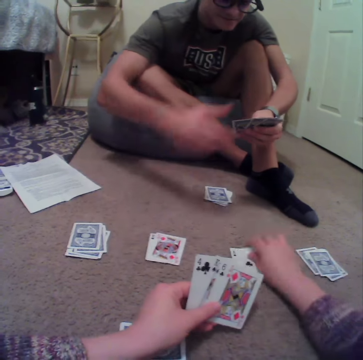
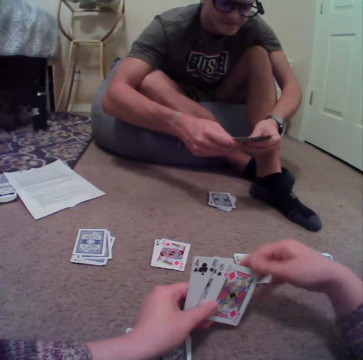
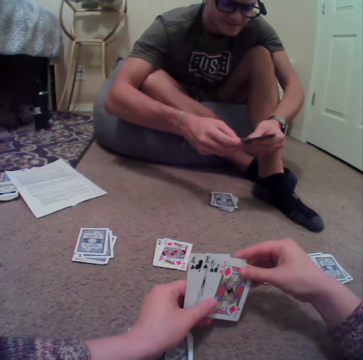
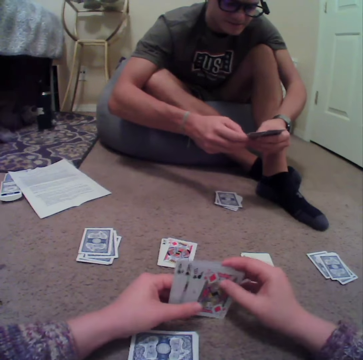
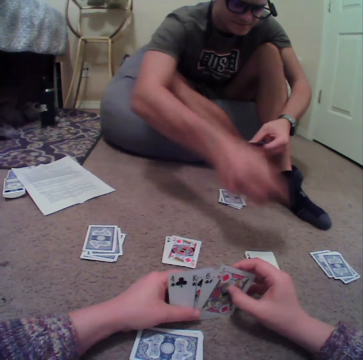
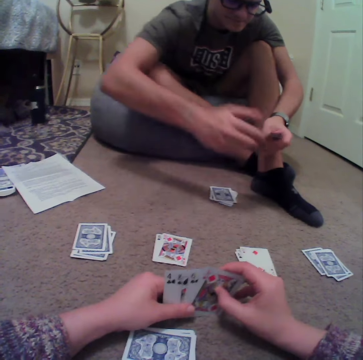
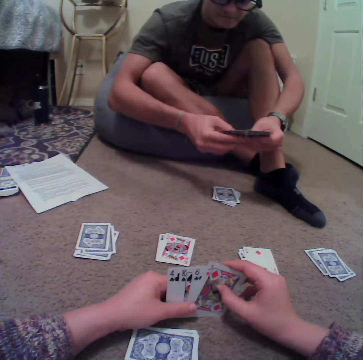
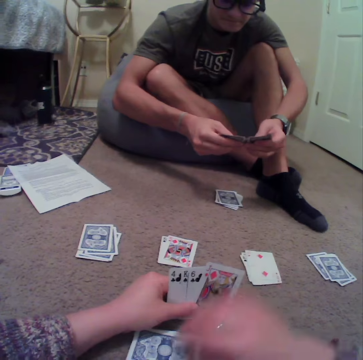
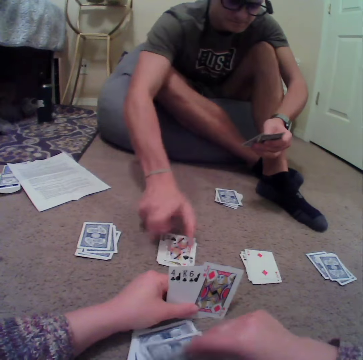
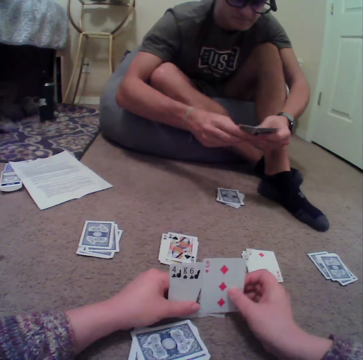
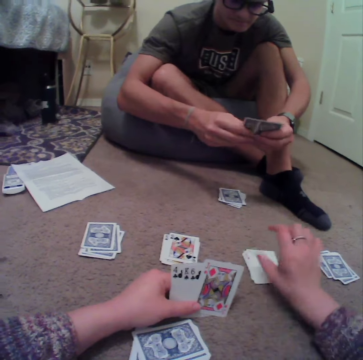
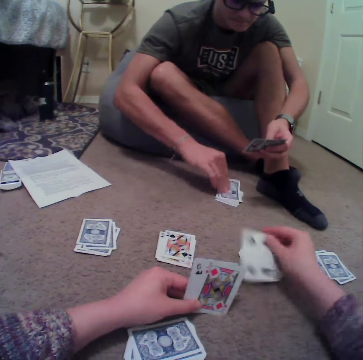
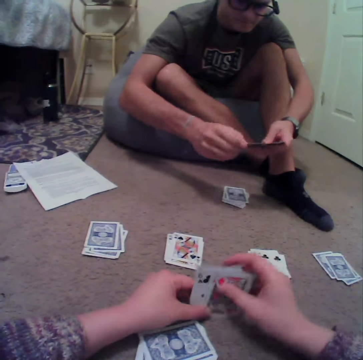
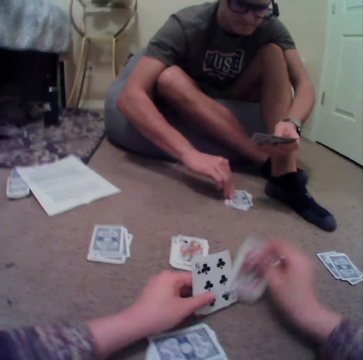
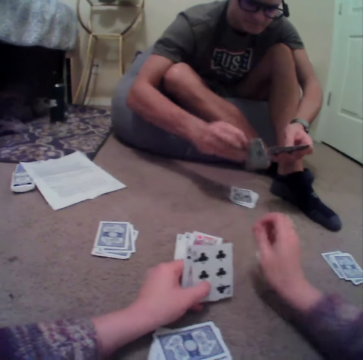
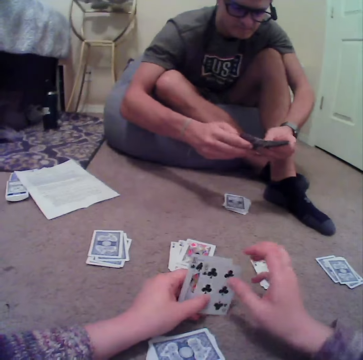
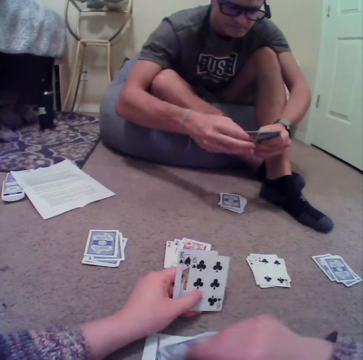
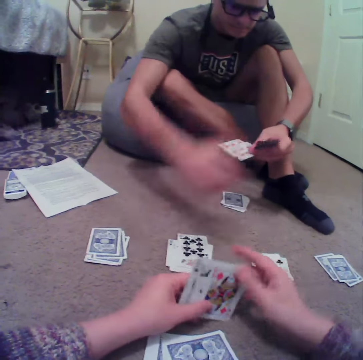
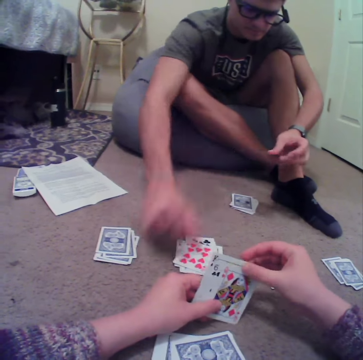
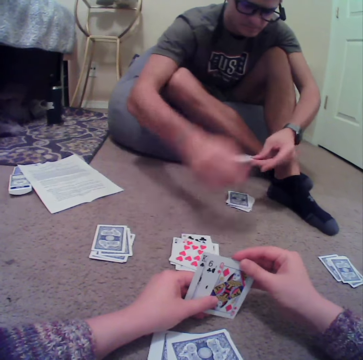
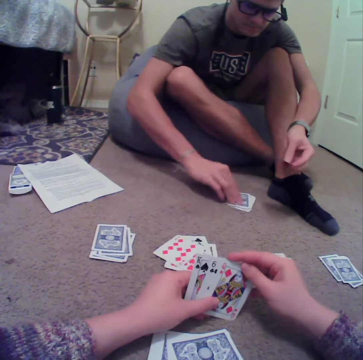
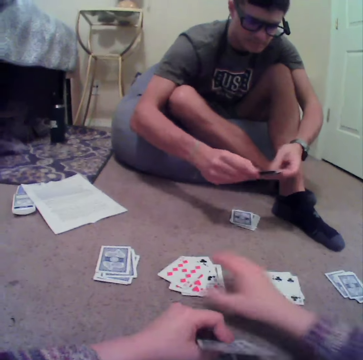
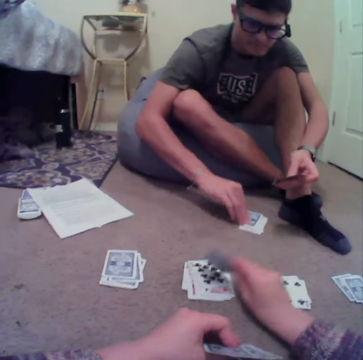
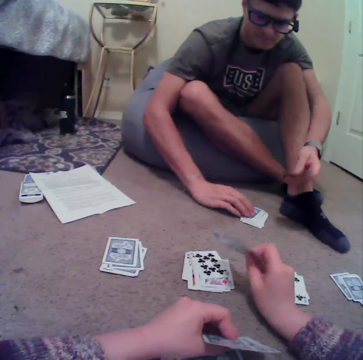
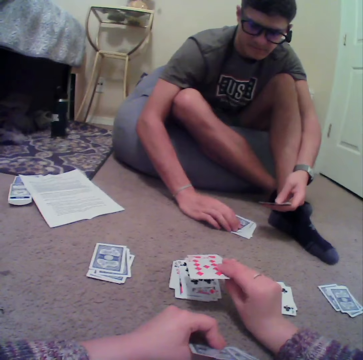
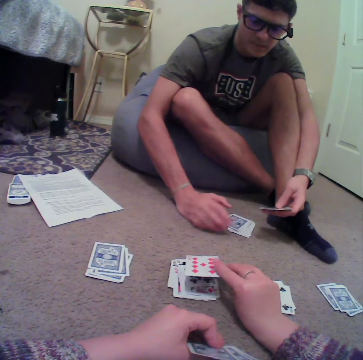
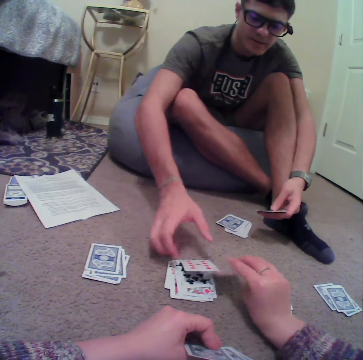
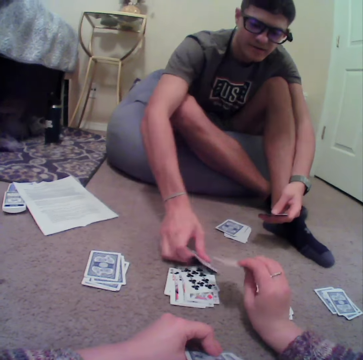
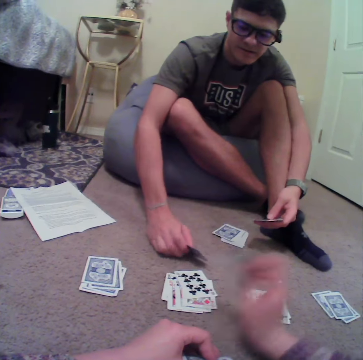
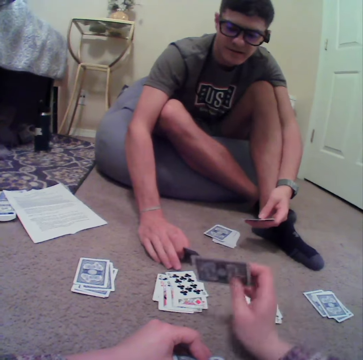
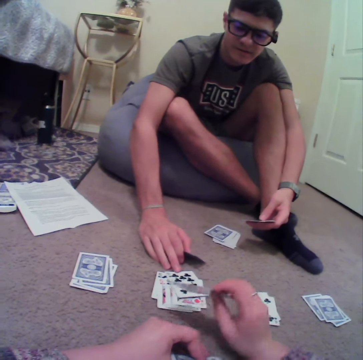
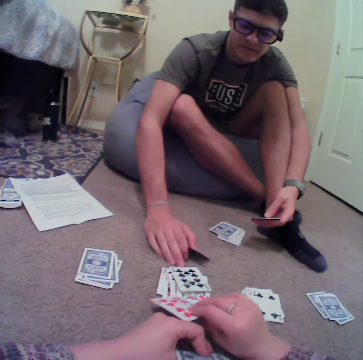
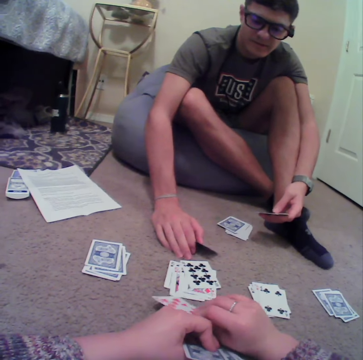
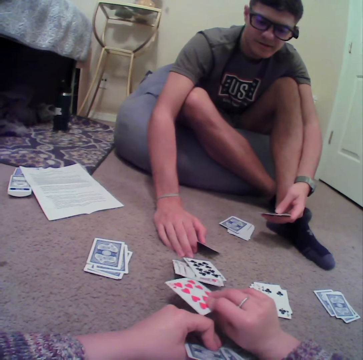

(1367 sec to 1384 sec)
The camera wearer puts a card down. A man drops the card on the floor. The camera wearer looks at the cards. The man drops the card on the floor. The camera wearer drops the card on the floor. The man drops the cards on the floor. The camera wearer picks up the cards. The man picks the cards from the floor. The camera wearer talks to the man. They drop the cards on the floor.

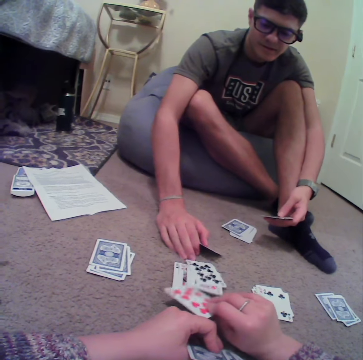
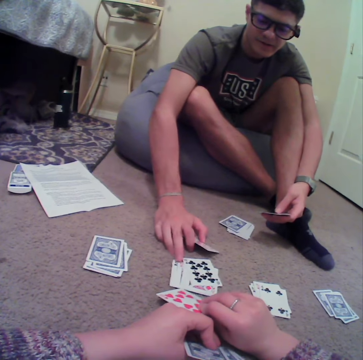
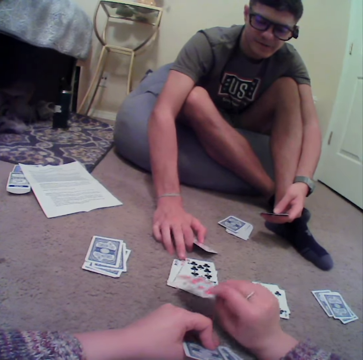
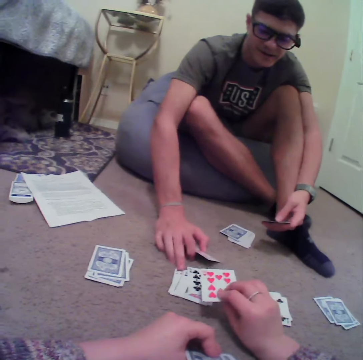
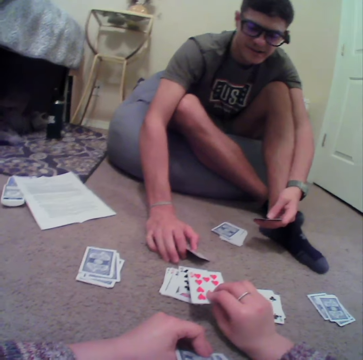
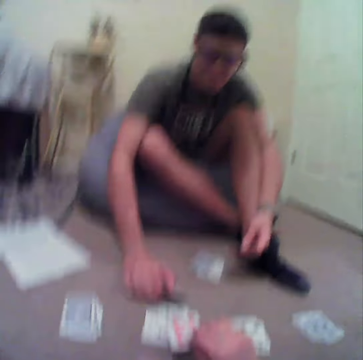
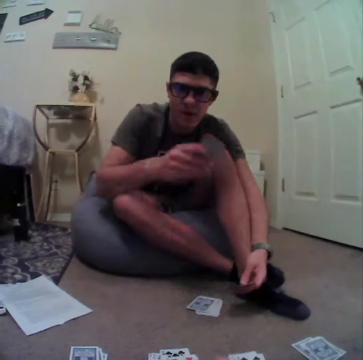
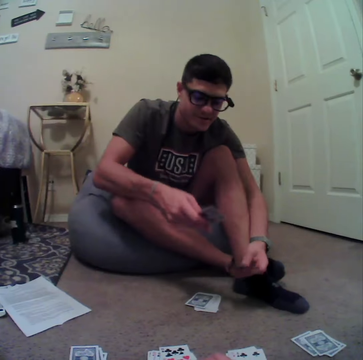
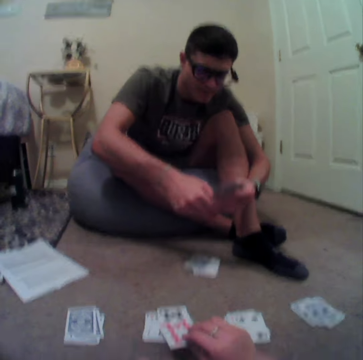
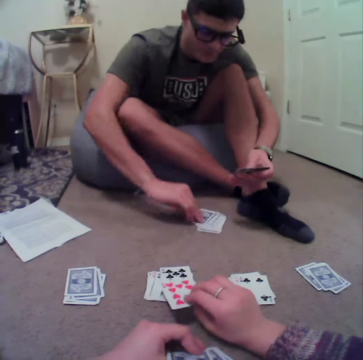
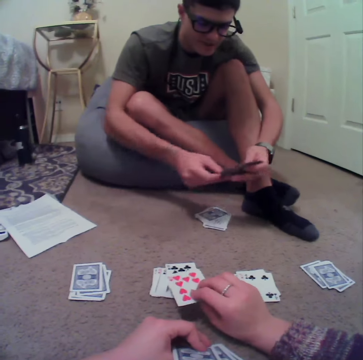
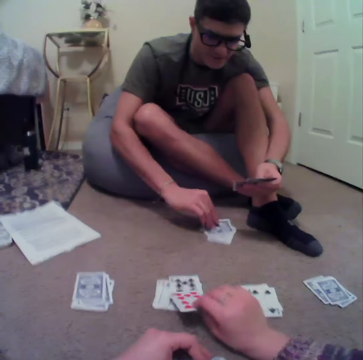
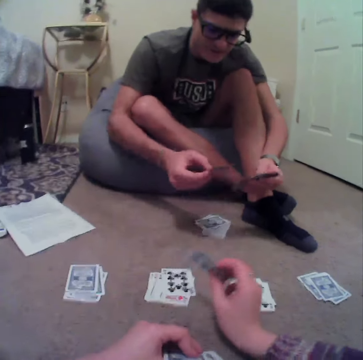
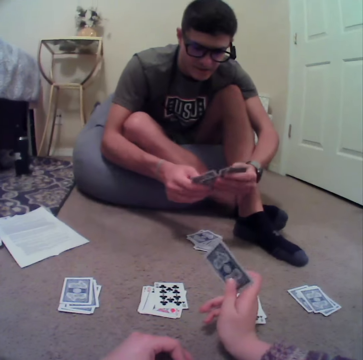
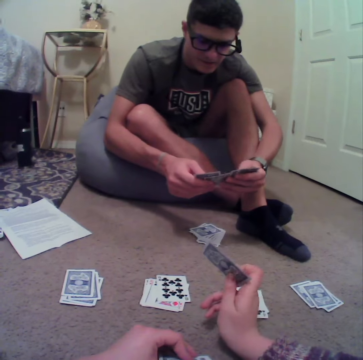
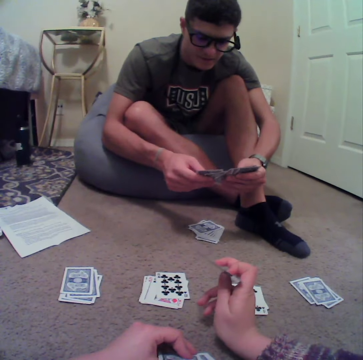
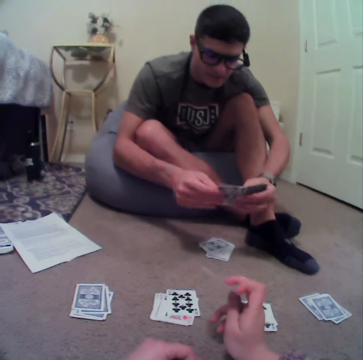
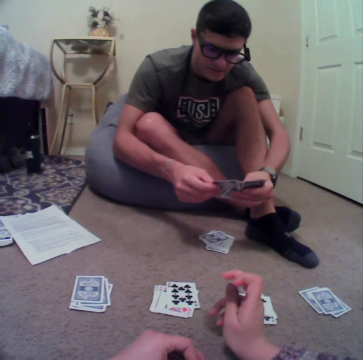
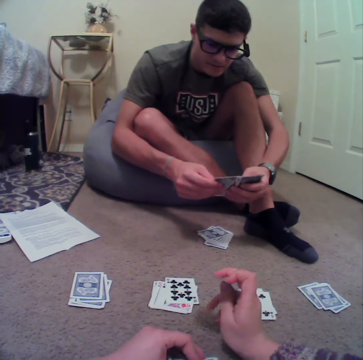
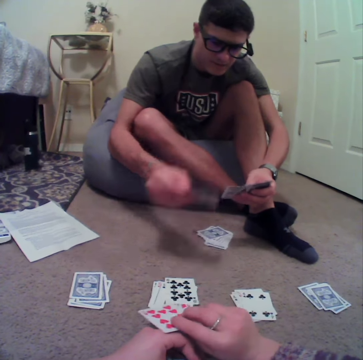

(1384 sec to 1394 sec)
A man stares at the cards. The man picks up the cards from the floor. The camera wearer picks up the cards from the floor.

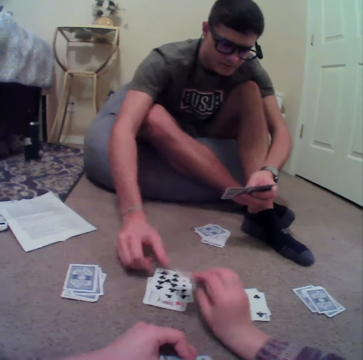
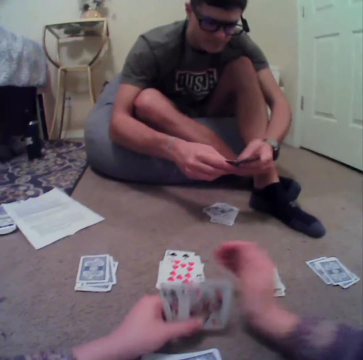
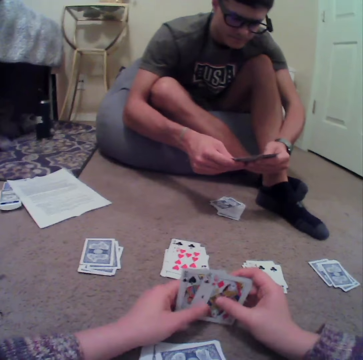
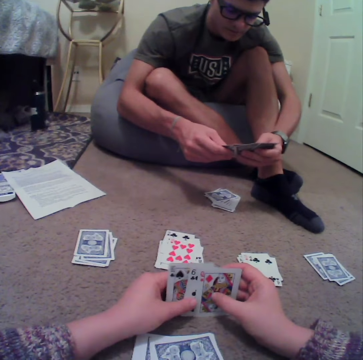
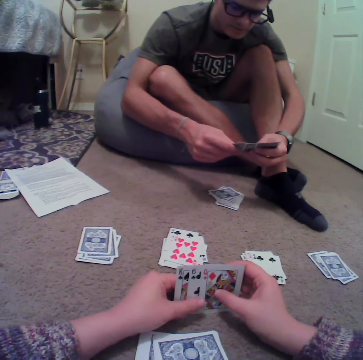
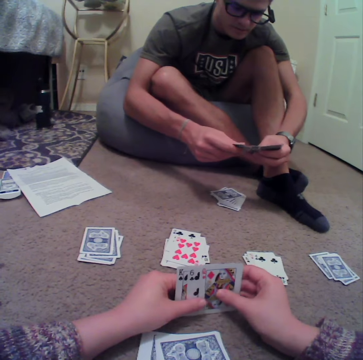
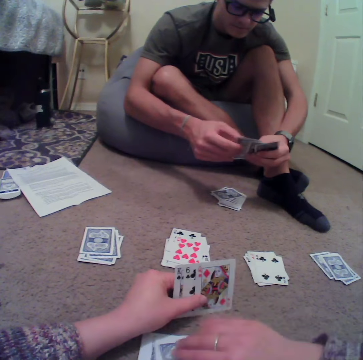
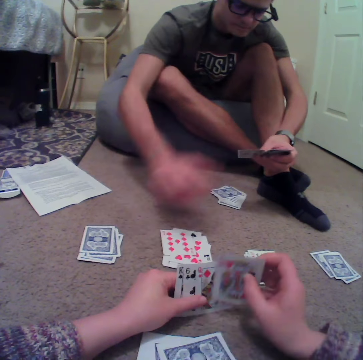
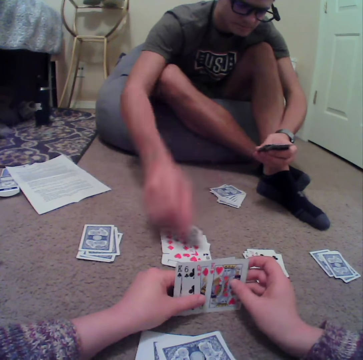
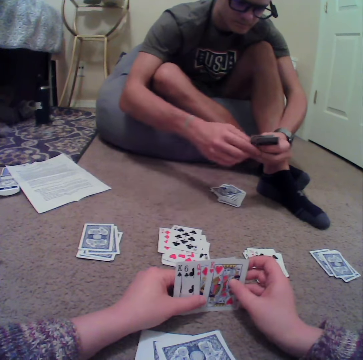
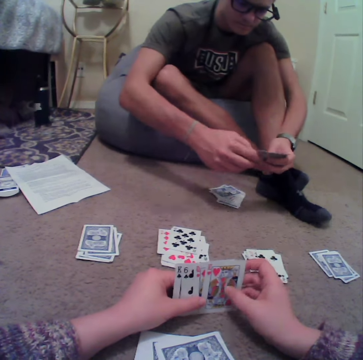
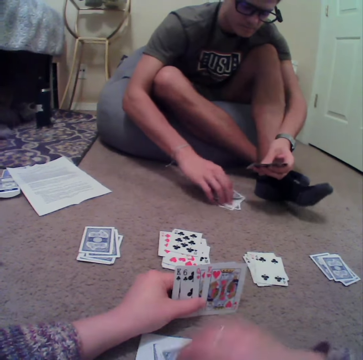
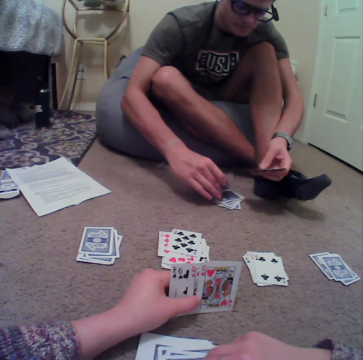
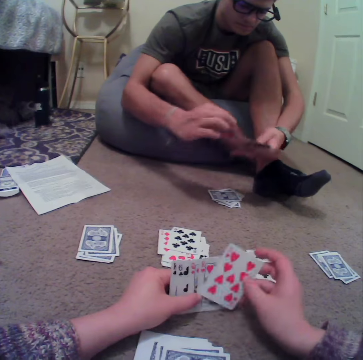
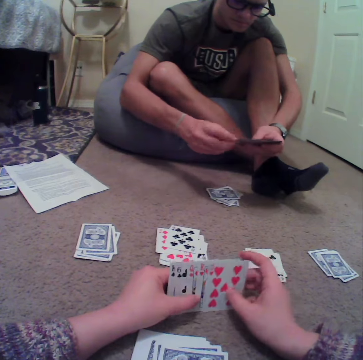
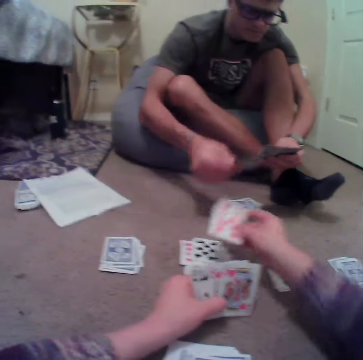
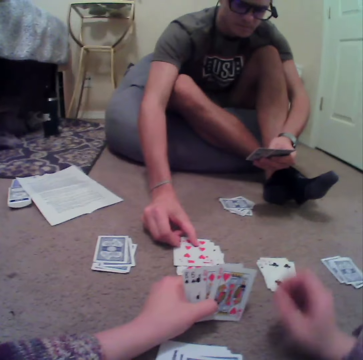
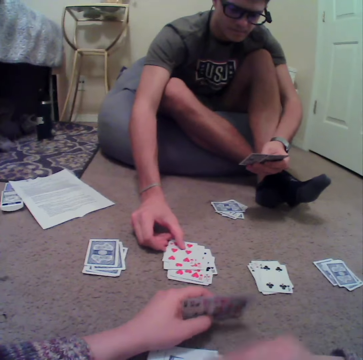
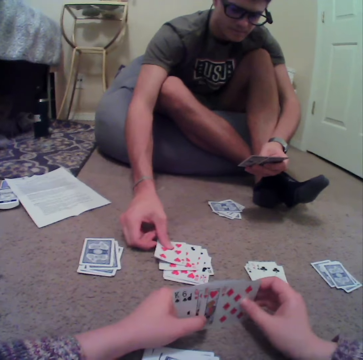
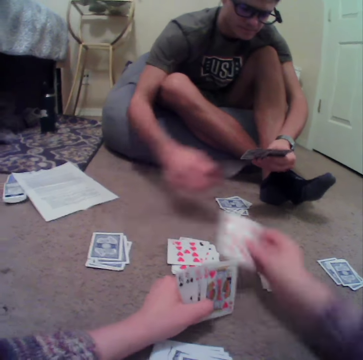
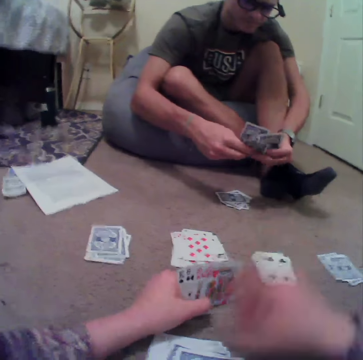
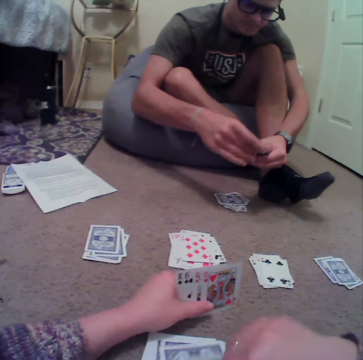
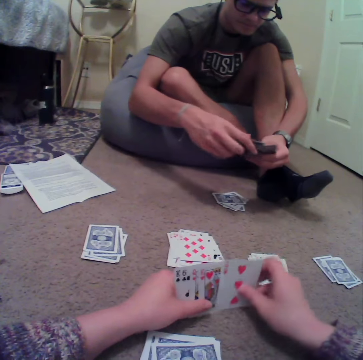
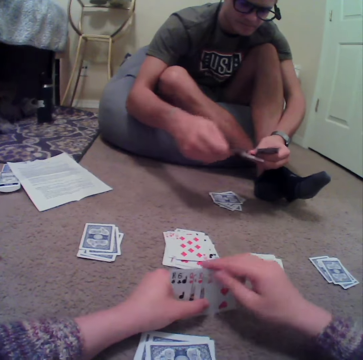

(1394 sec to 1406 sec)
A man drops the card on the floor. The camera wearer puts a card down. The man aligns the cards at hand and drops the cards on the floor. The man picks up the cards and puts the card down. The camera wearer drops the card on the floor.
